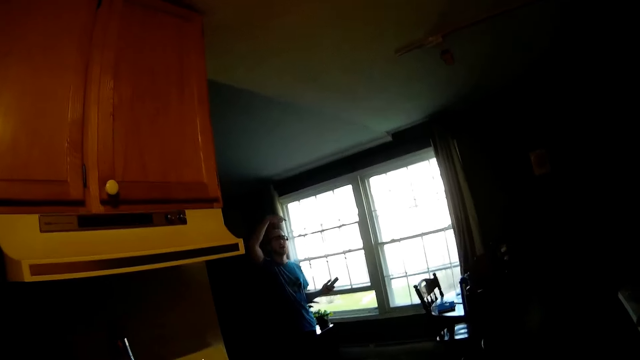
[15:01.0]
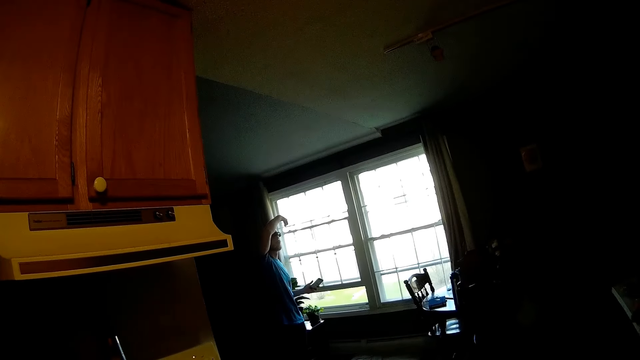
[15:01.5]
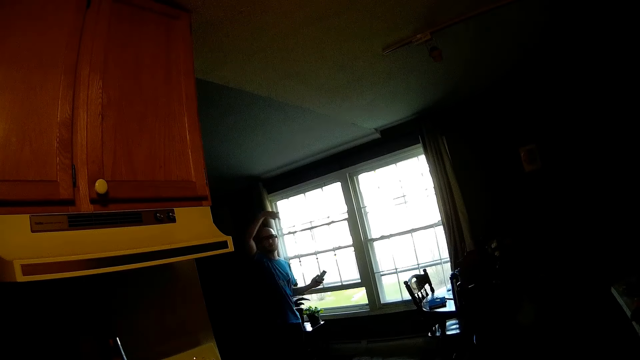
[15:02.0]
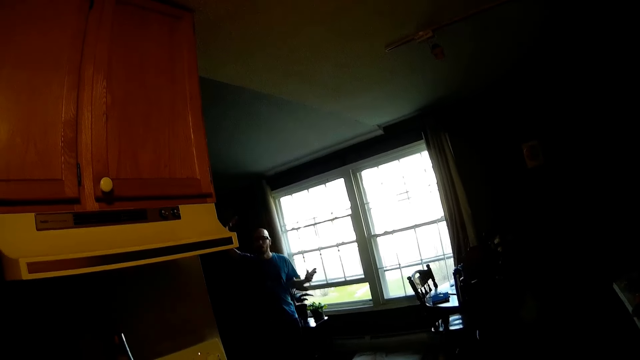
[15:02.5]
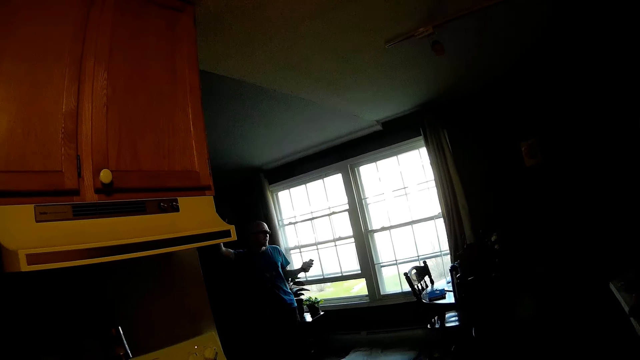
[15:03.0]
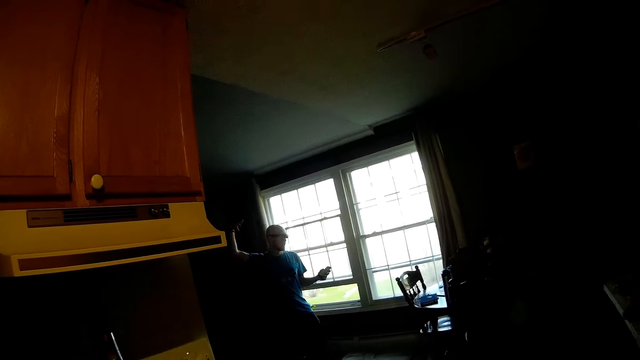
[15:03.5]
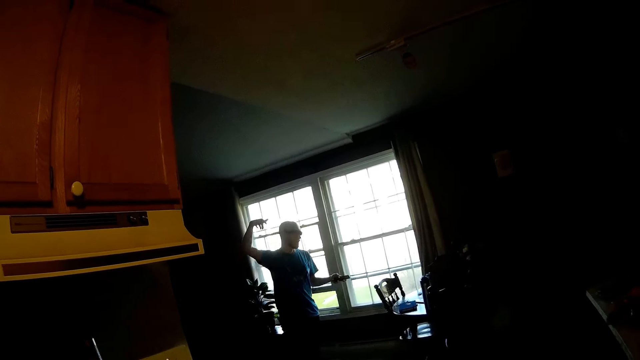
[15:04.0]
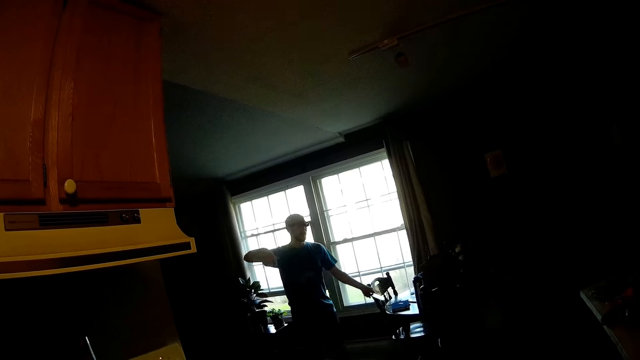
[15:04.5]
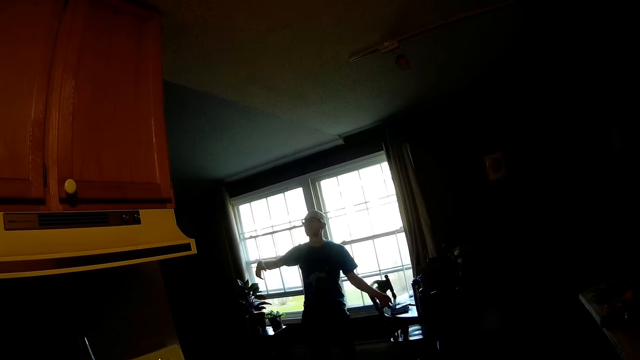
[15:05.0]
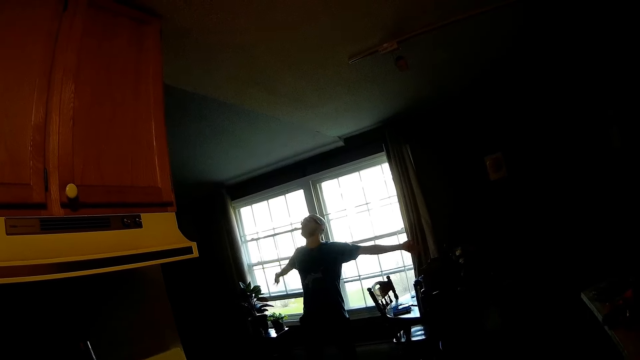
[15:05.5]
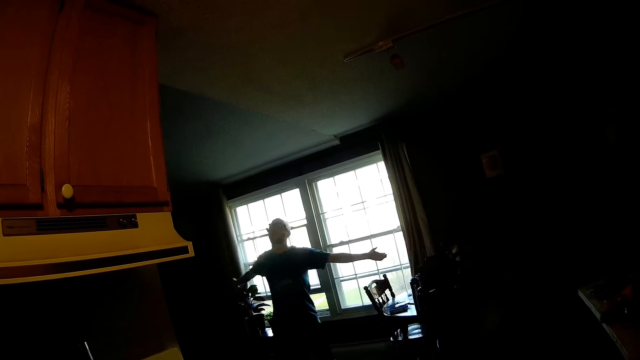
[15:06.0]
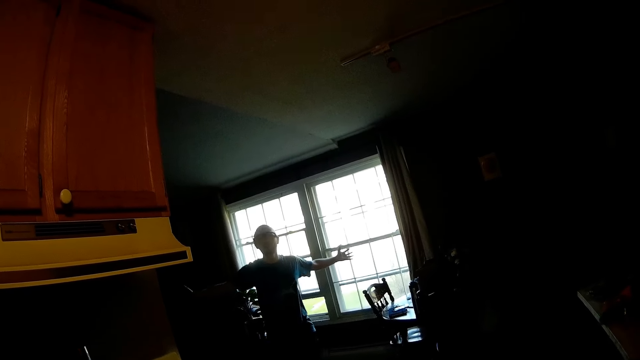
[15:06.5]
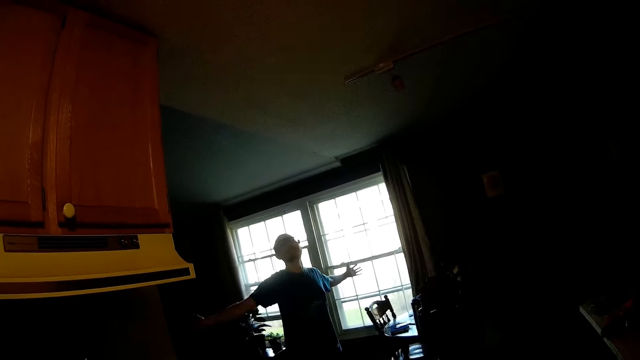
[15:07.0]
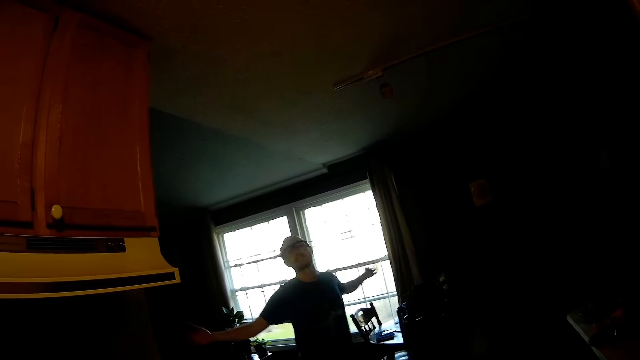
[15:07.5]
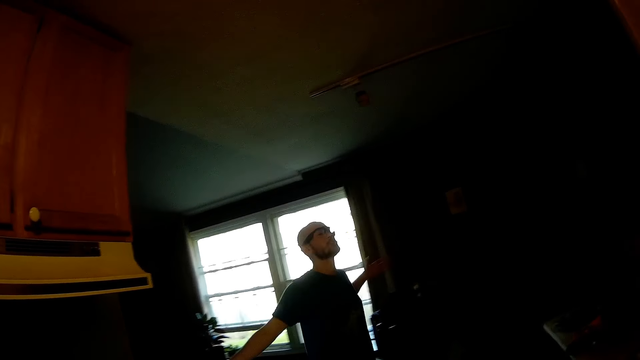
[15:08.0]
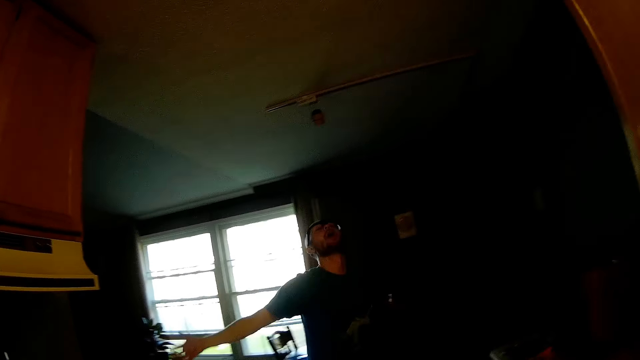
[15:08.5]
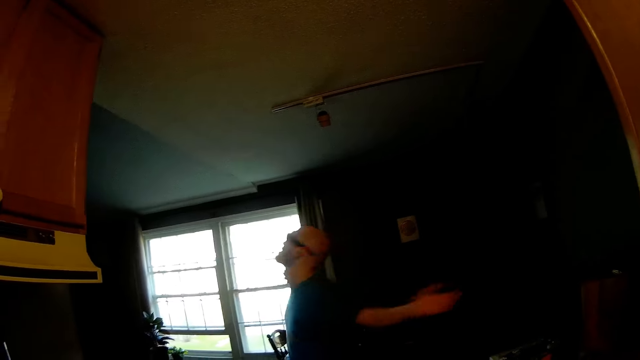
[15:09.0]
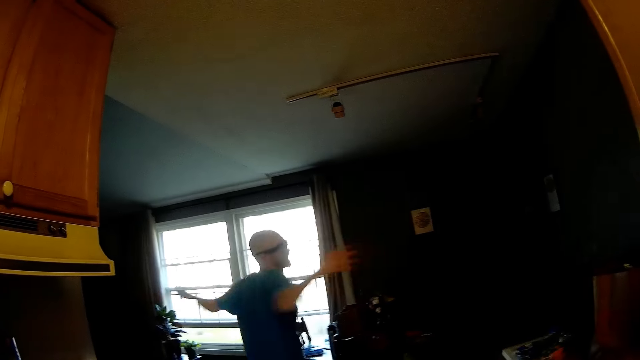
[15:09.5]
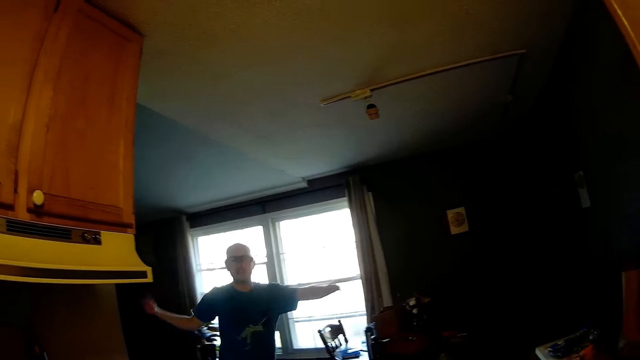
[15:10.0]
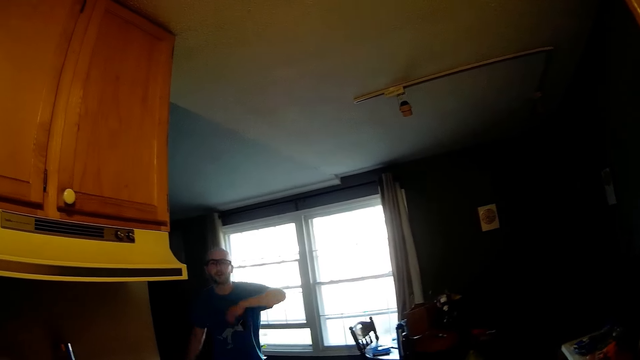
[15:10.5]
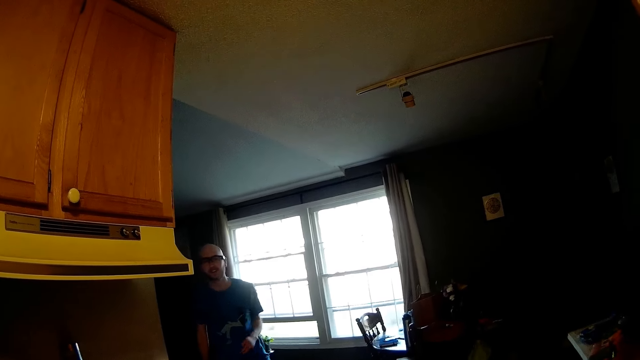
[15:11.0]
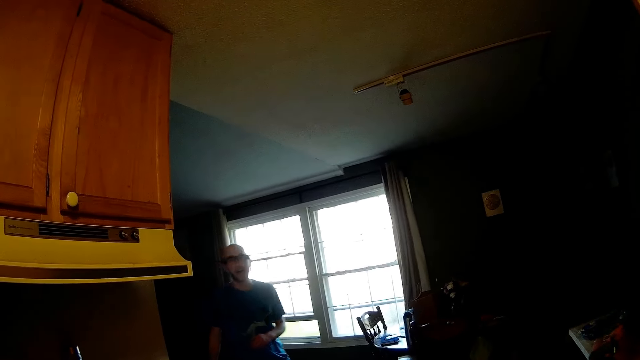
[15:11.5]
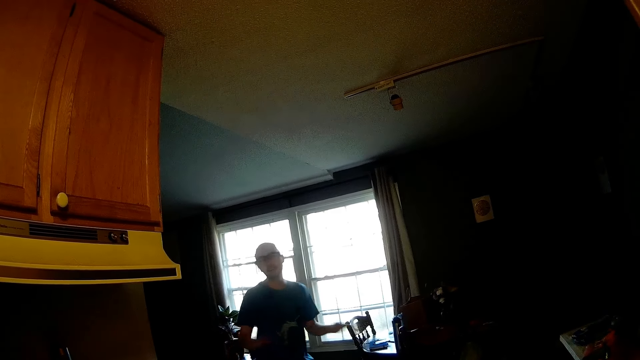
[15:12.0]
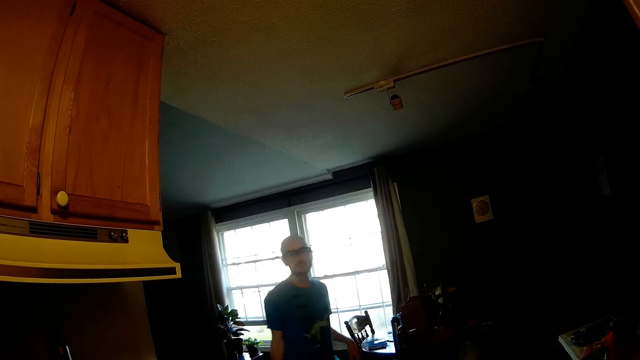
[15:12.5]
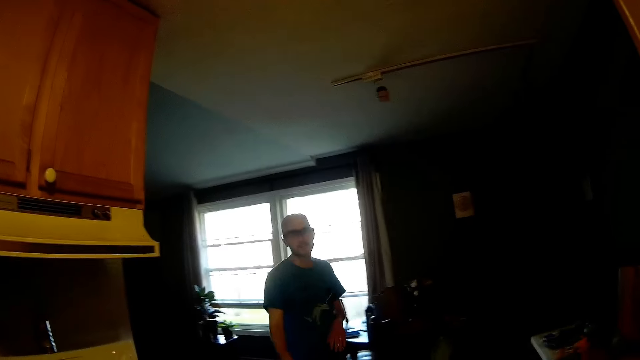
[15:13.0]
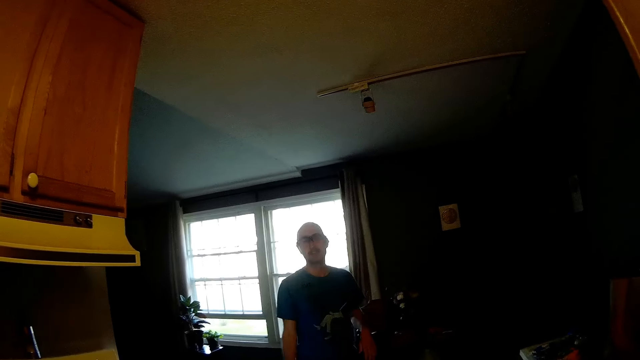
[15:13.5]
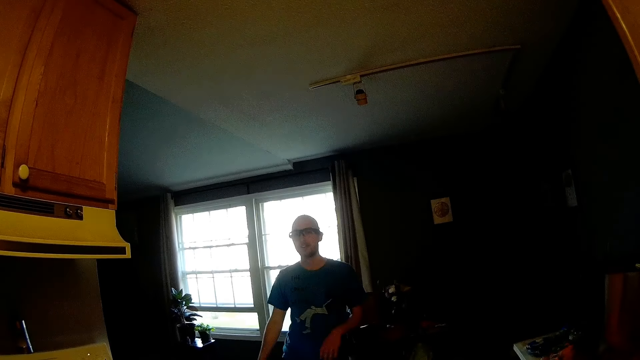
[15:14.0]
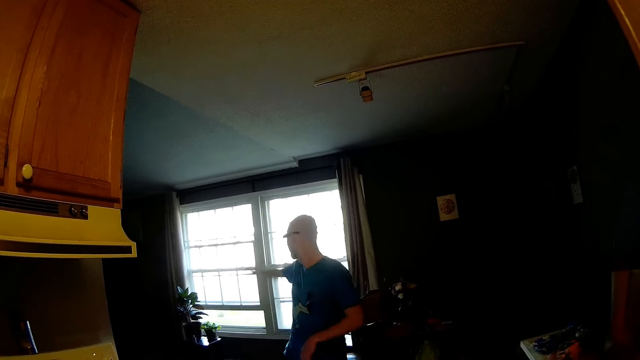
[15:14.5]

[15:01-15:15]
A man steps forward. The man drops the phone in his left hand on the table. The man holds up his hands in the air. The man moves the hands. The man moves around. The man spins with his hands in the air. The man moves the hands and demonstrates with the hands.

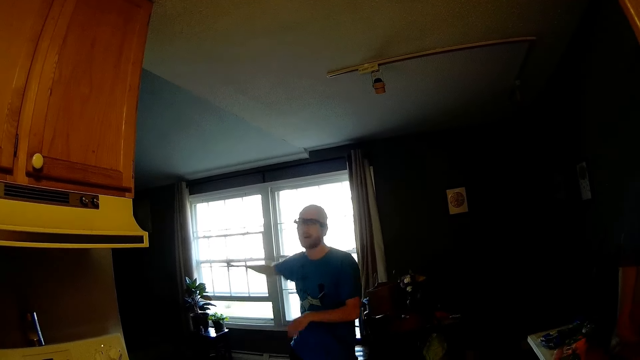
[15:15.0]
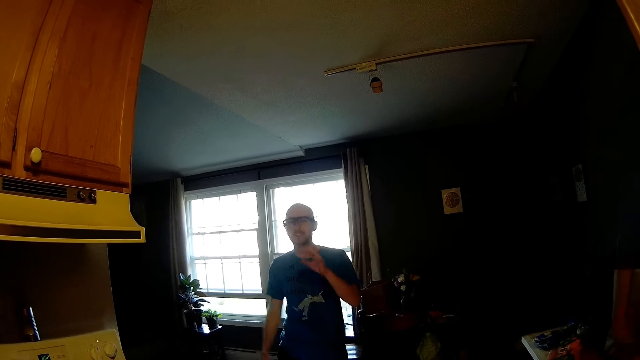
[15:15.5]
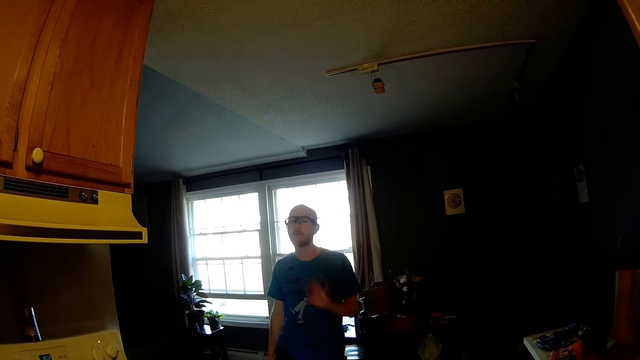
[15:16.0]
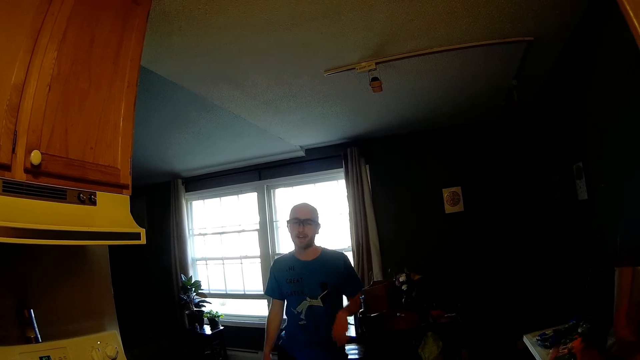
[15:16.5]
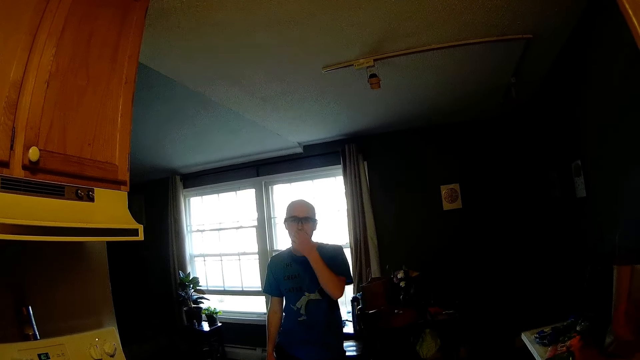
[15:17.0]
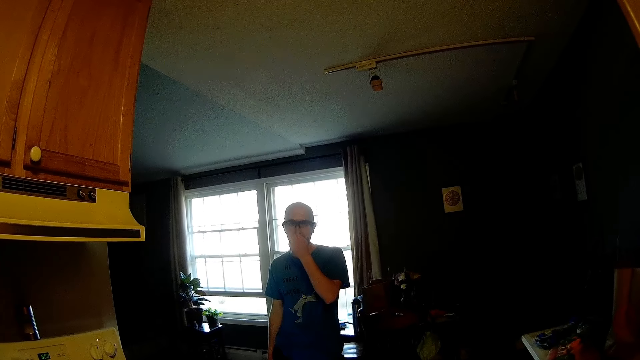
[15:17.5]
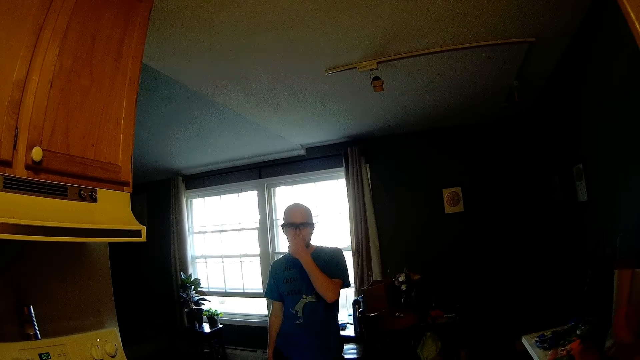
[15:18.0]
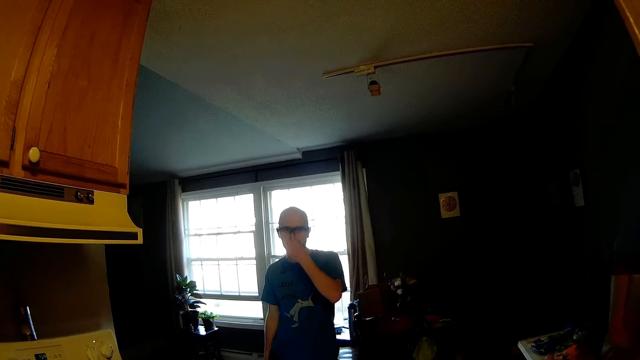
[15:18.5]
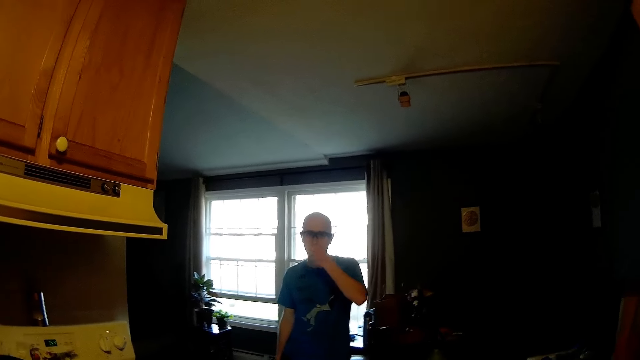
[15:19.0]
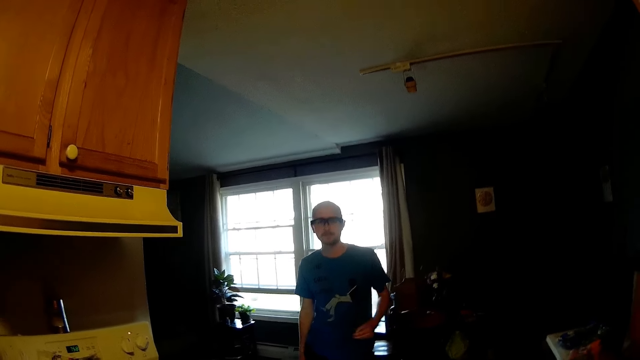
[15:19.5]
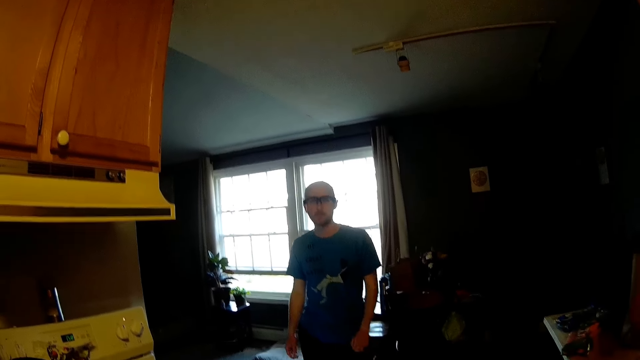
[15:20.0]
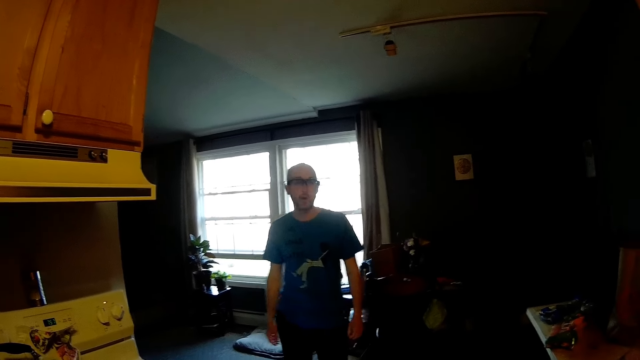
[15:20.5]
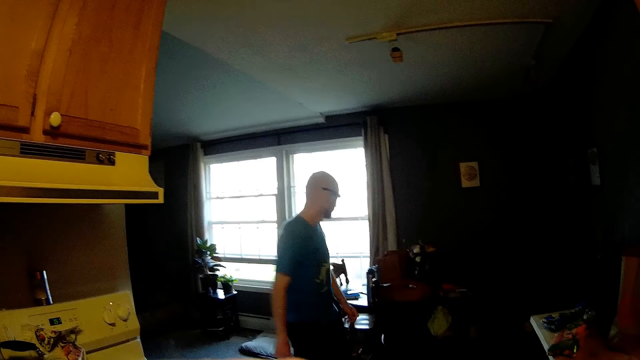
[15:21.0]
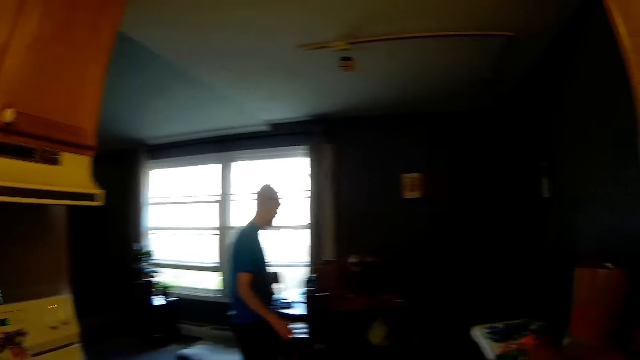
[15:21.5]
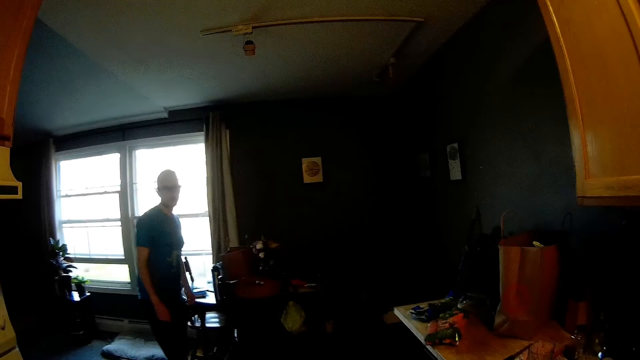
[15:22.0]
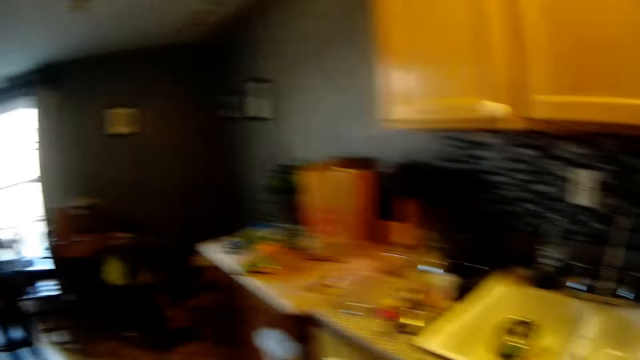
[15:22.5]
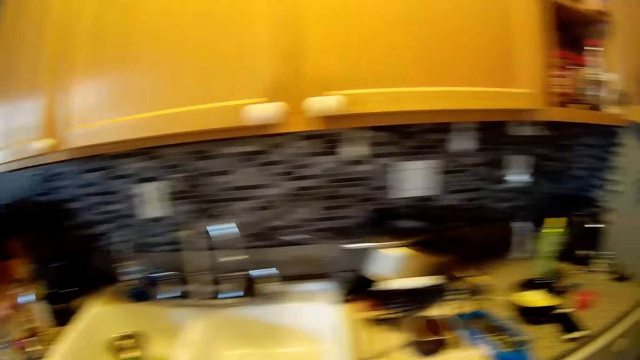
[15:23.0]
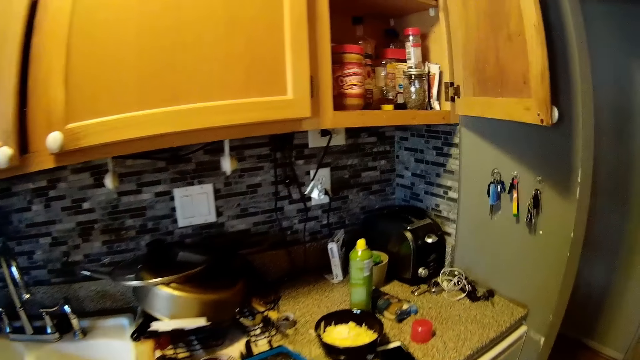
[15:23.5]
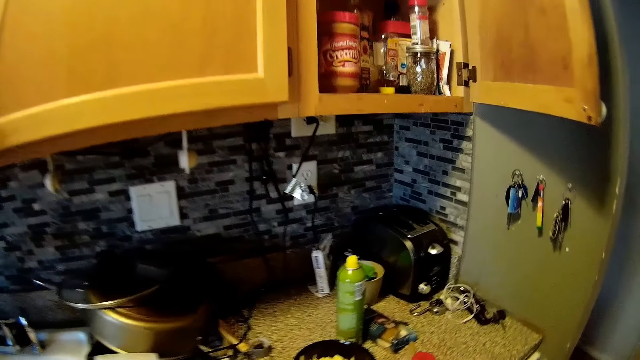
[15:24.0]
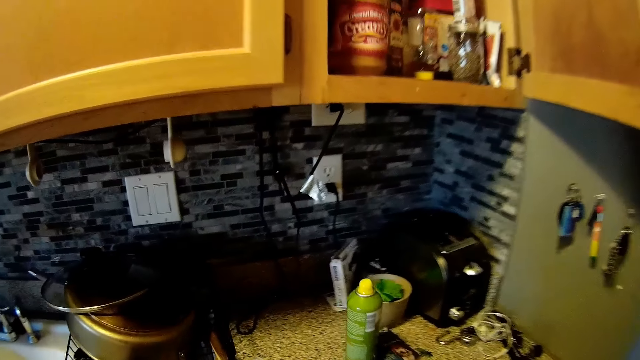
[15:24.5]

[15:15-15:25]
A man cleans his nose with his left hand. The man moves the hand. The camera wearer looks around. They step forward.
